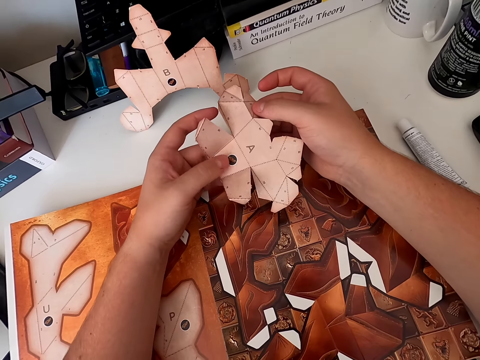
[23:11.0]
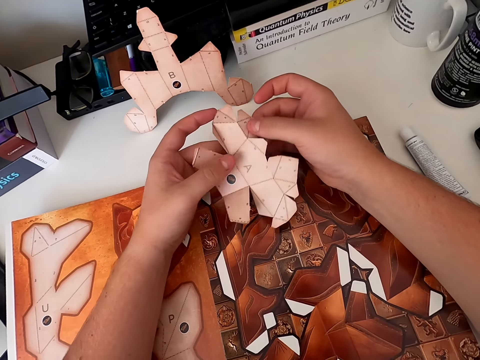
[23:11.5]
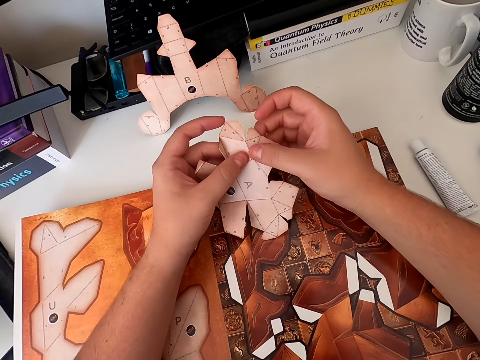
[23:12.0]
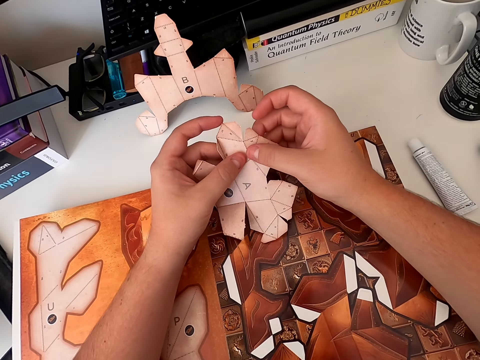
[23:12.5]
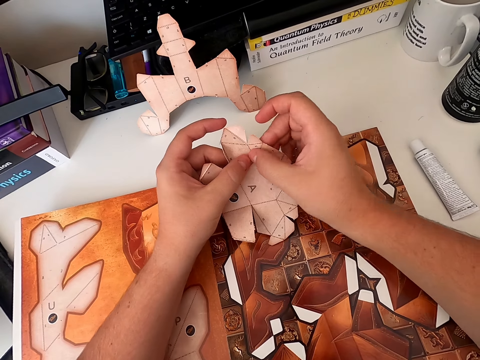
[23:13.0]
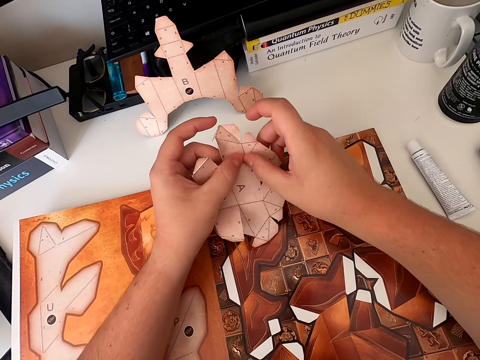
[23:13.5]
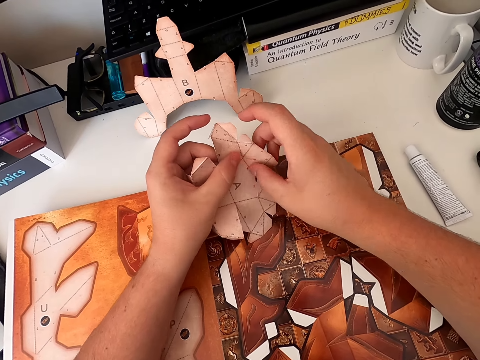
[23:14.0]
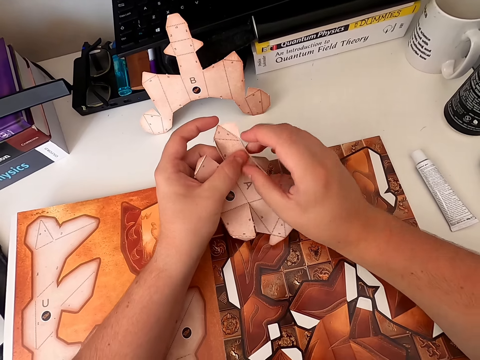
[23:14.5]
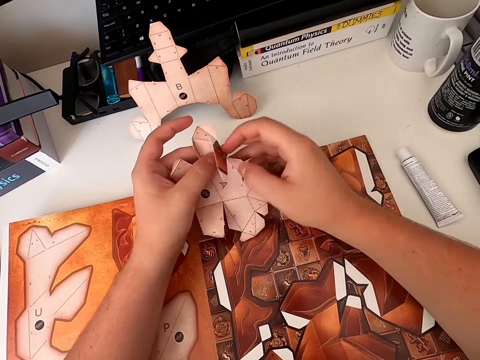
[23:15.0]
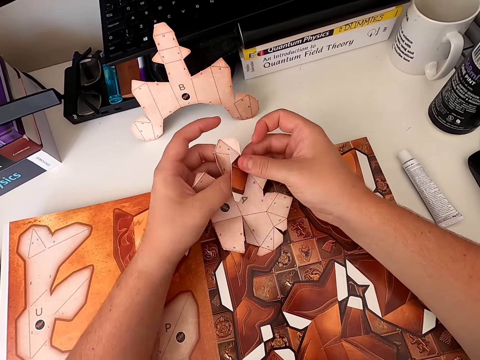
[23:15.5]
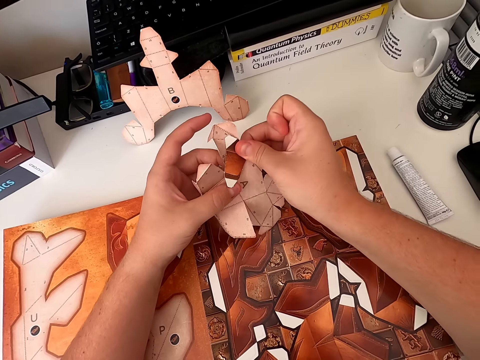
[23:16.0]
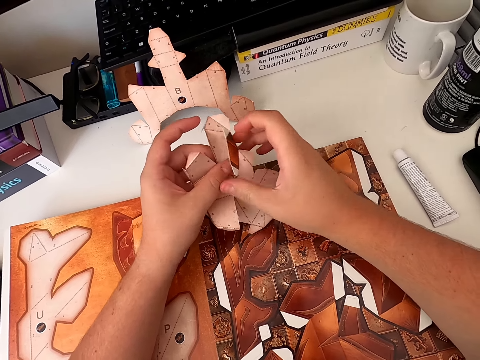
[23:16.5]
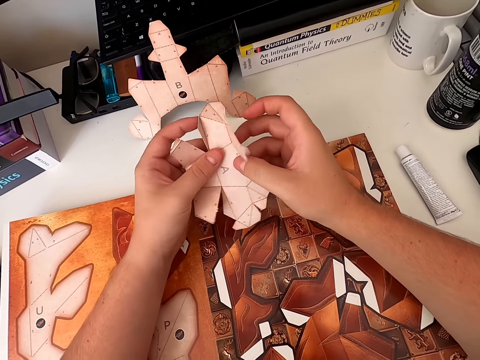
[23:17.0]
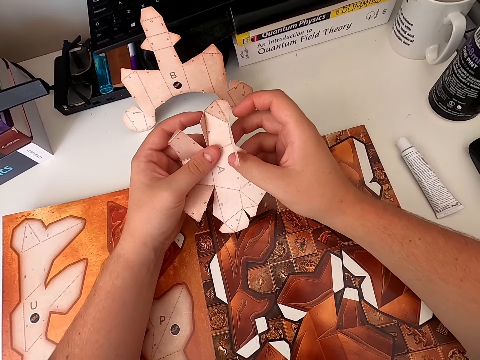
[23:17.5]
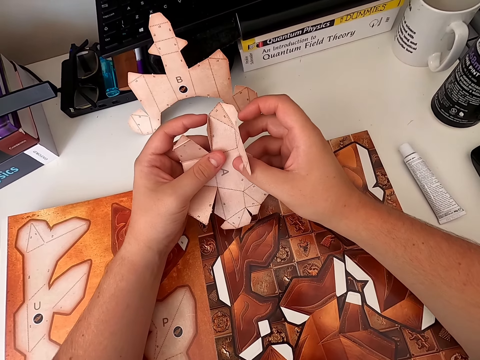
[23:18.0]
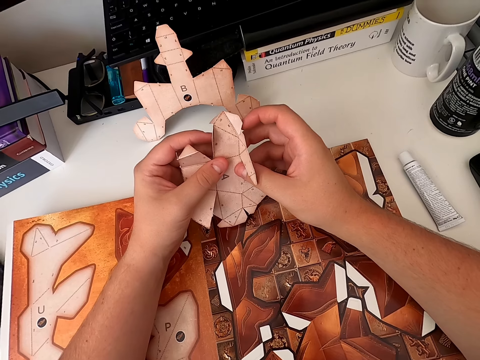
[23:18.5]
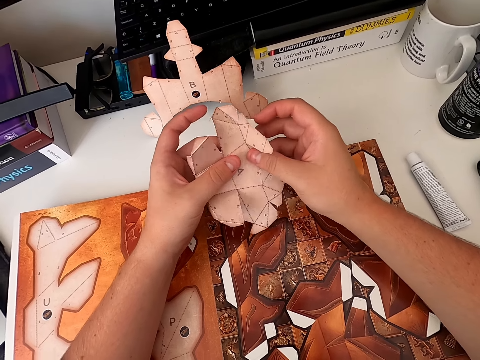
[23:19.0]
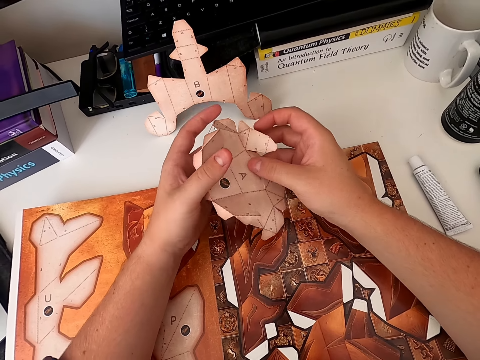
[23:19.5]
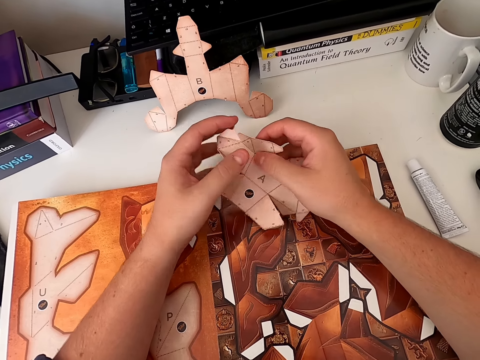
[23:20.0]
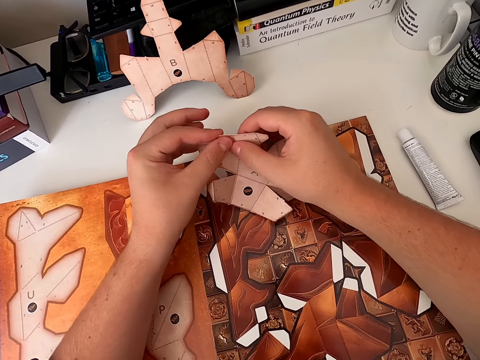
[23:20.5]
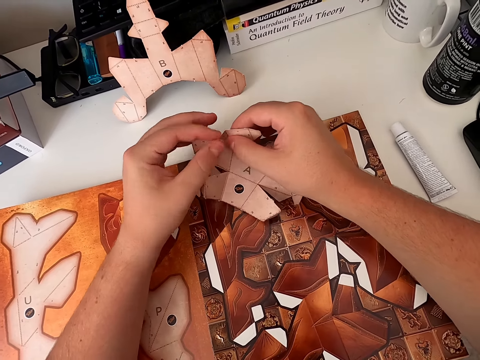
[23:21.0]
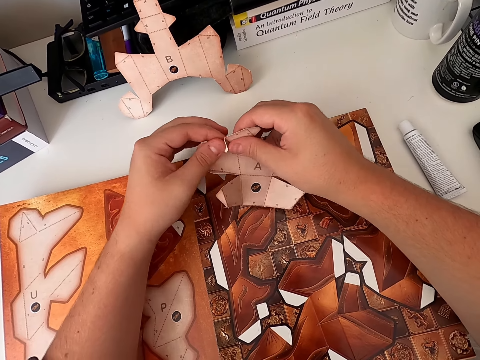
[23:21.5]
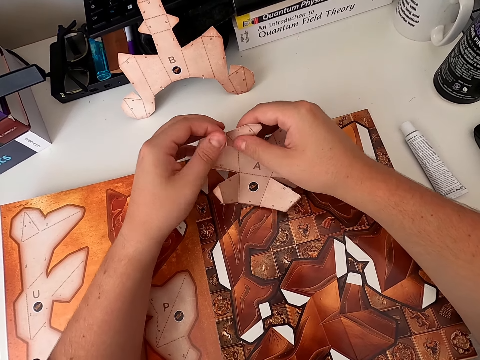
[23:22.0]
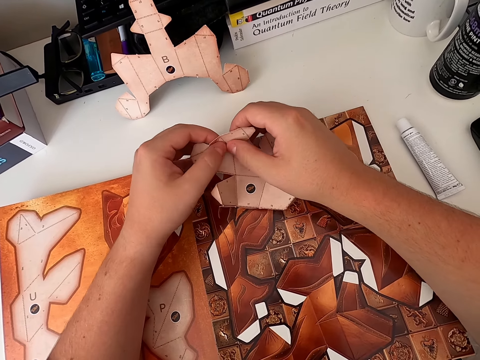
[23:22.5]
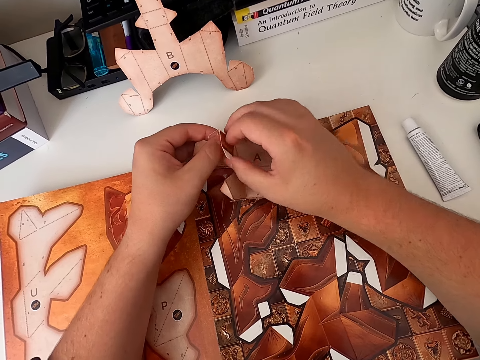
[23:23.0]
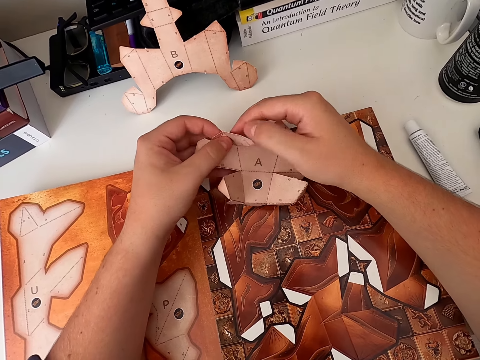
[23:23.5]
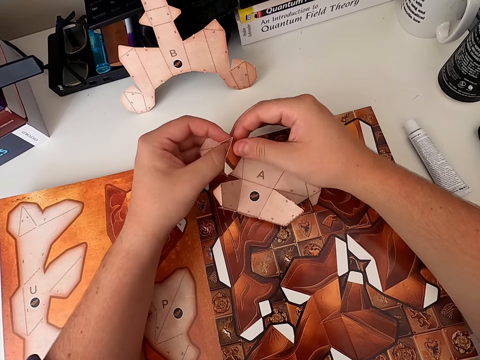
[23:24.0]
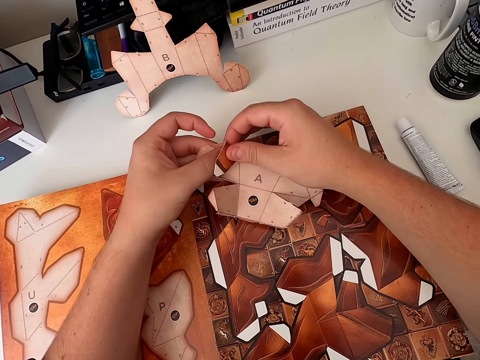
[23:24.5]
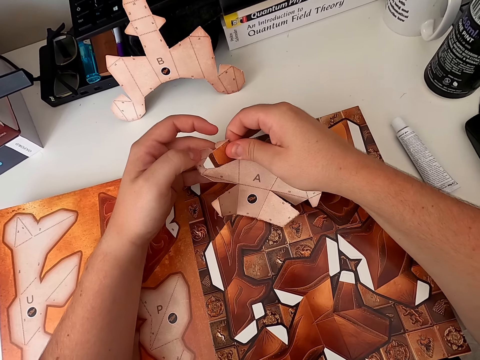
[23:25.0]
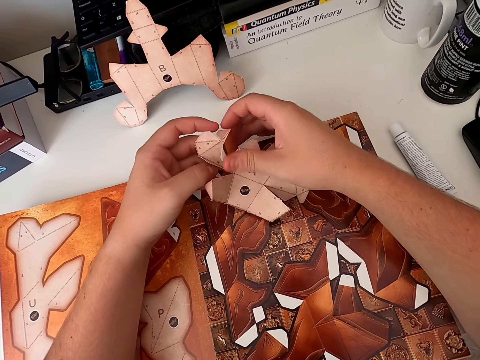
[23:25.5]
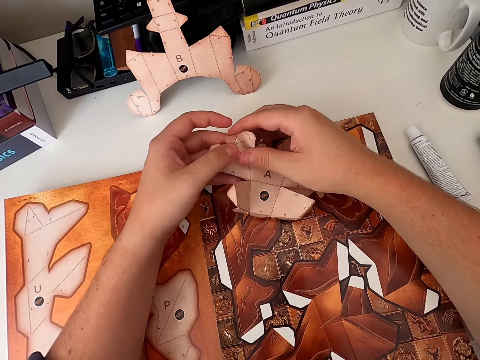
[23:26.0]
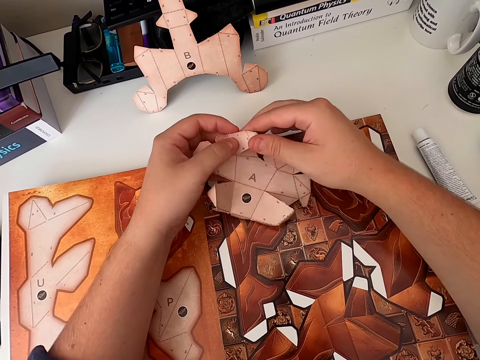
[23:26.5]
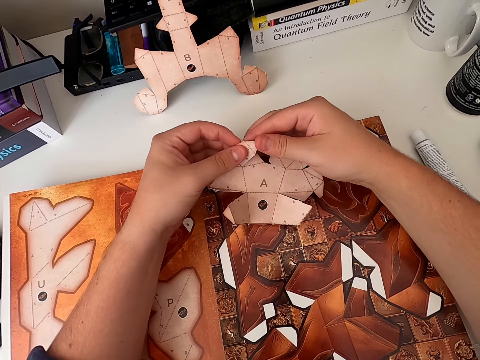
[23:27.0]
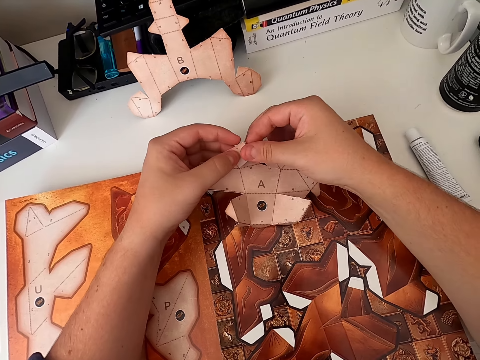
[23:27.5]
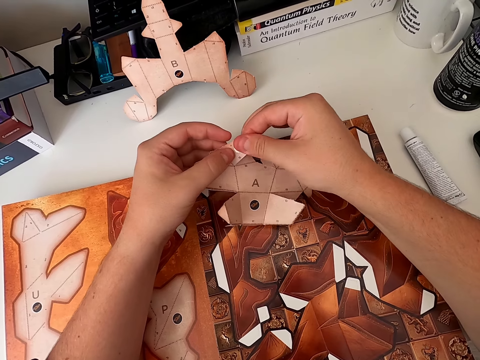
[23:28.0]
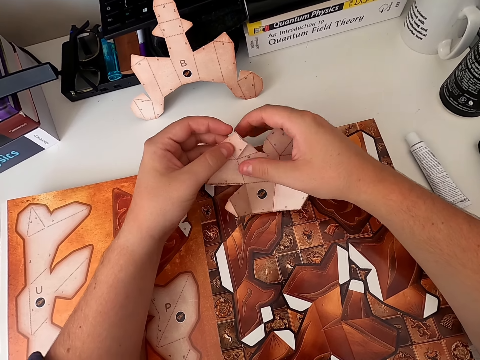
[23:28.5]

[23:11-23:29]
The camera wearer folds a paper craft repeatedly.

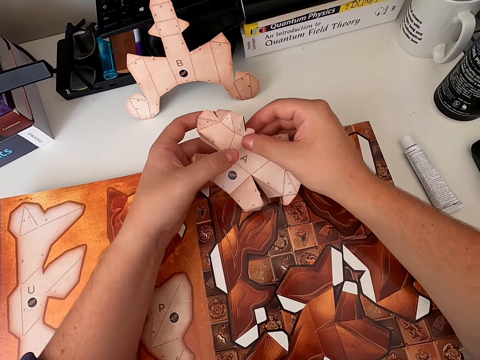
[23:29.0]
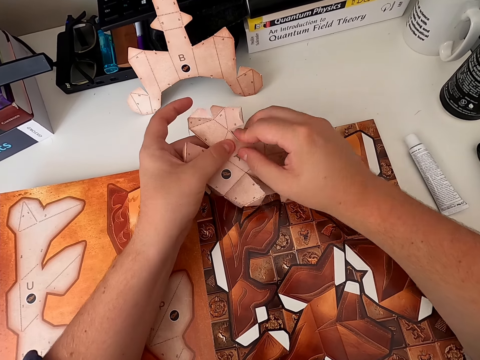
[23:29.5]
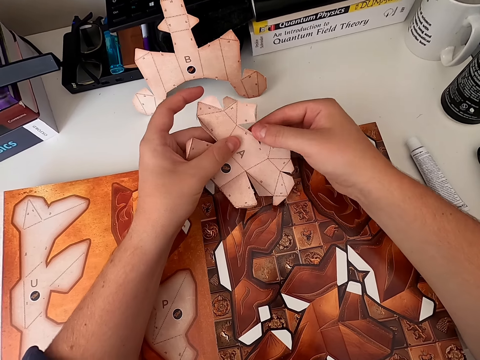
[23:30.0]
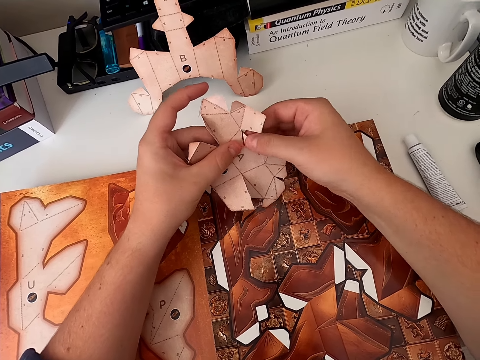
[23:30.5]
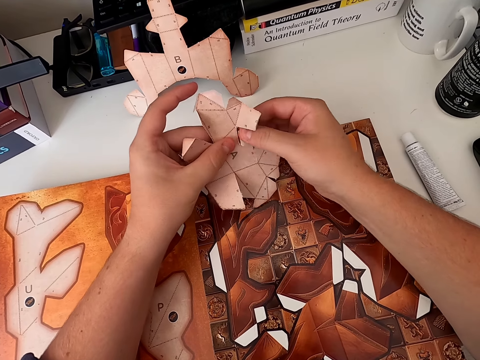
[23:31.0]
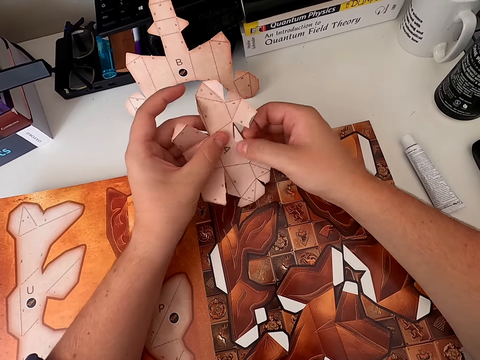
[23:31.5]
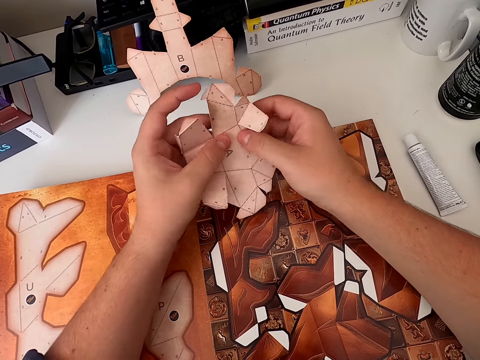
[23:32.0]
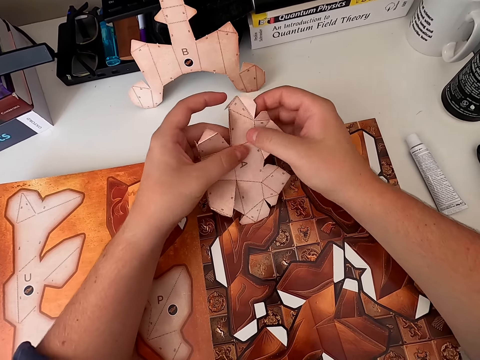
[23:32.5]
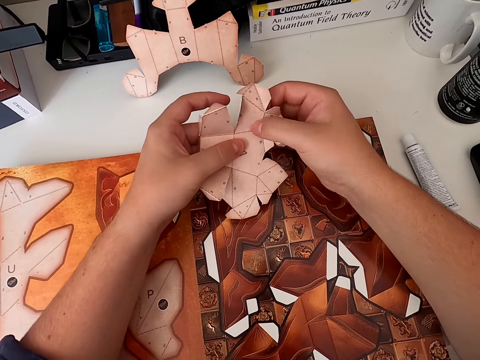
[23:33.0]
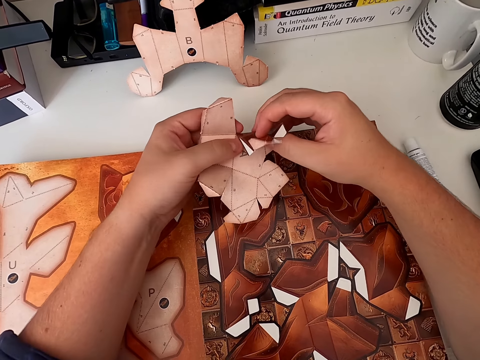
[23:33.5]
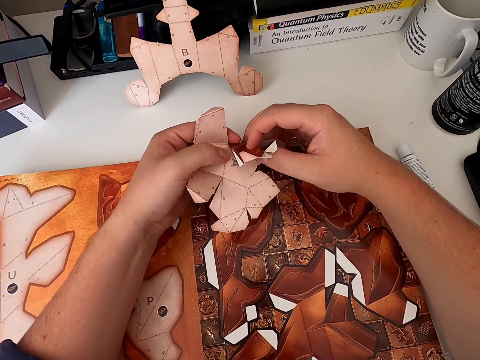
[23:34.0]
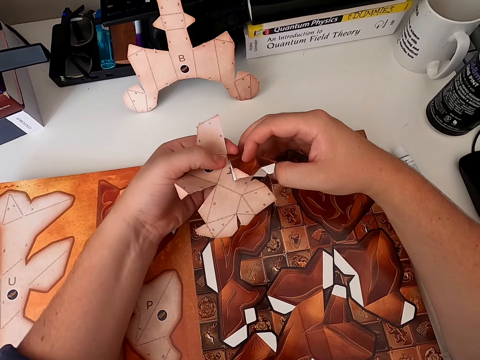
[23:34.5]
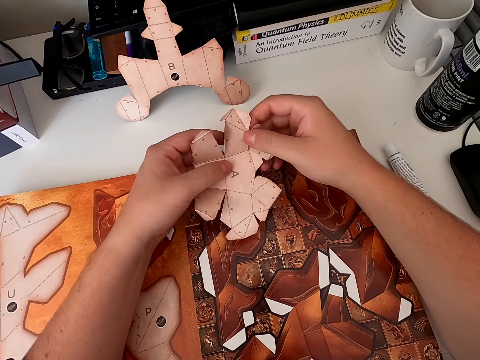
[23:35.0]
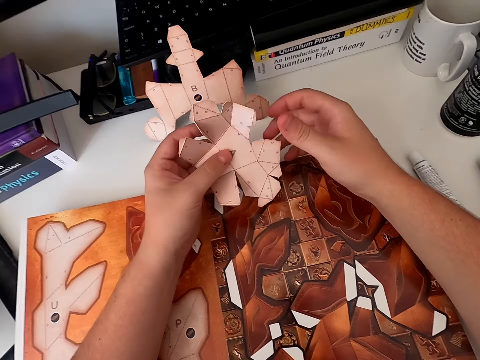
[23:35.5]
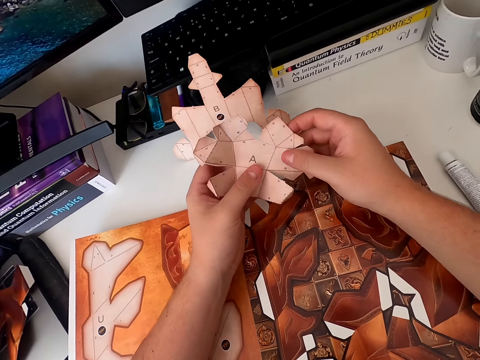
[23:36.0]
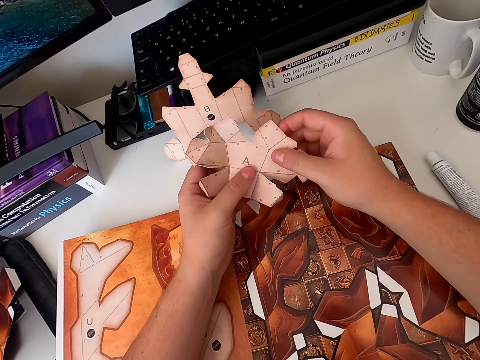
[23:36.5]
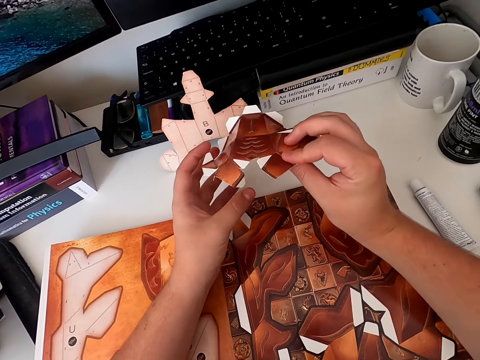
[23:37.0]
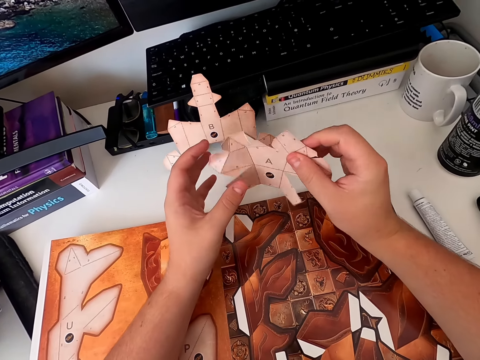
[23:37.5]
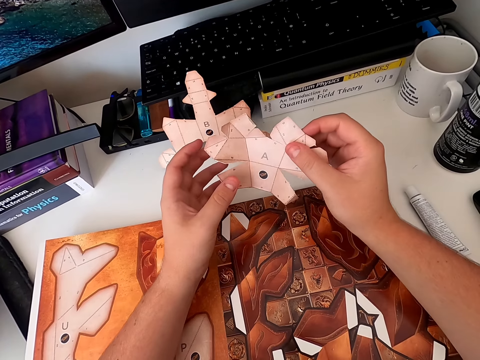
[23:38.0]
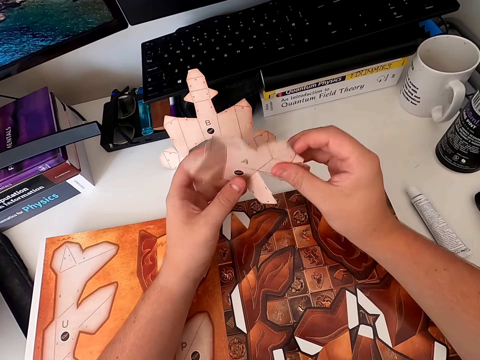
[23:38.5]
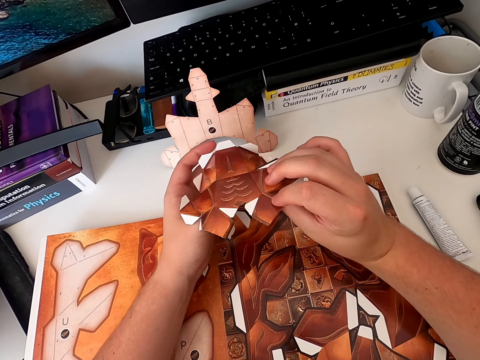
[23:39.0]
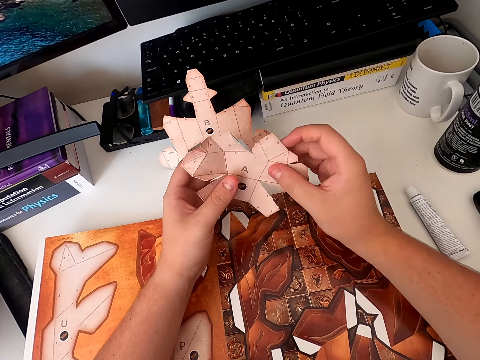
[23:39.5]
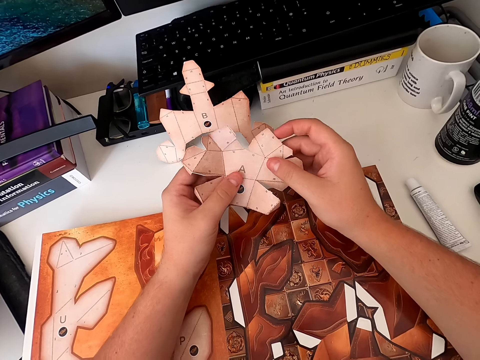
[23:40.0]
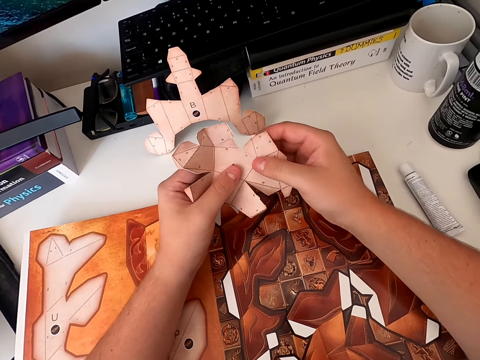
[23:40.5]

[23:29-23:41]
The camera wearer folds a paper craft repeatedly. They turn the paper craft. They turn the paper craft again.
